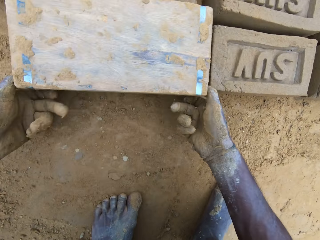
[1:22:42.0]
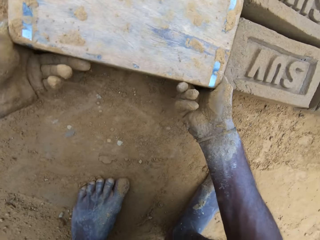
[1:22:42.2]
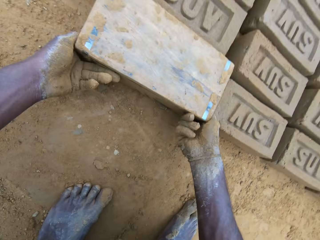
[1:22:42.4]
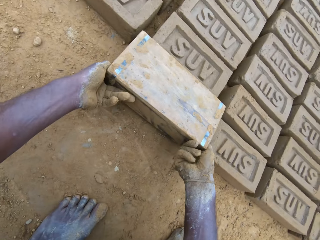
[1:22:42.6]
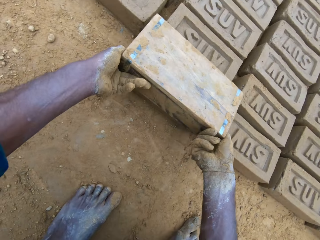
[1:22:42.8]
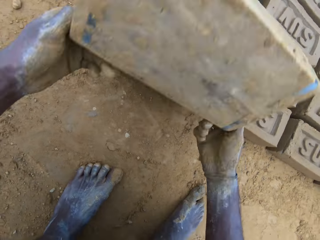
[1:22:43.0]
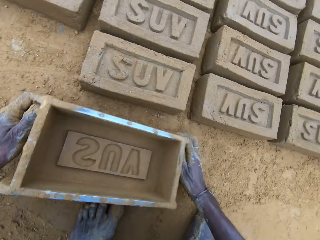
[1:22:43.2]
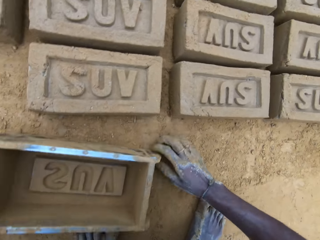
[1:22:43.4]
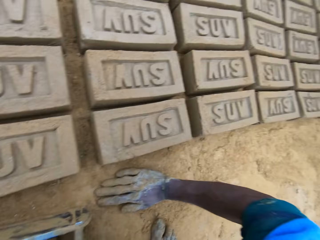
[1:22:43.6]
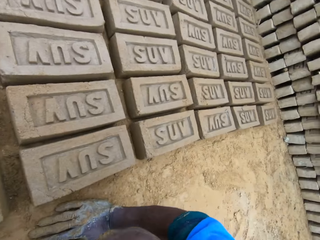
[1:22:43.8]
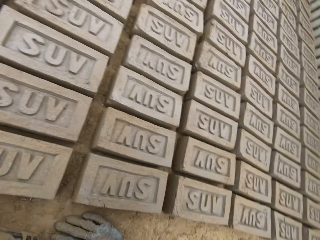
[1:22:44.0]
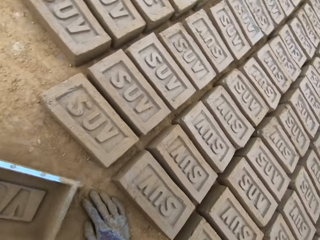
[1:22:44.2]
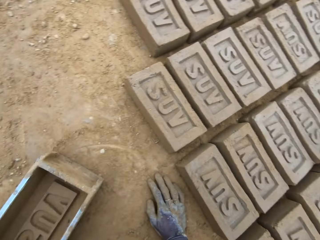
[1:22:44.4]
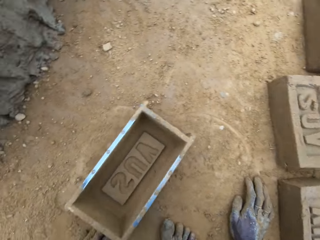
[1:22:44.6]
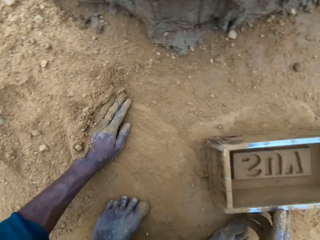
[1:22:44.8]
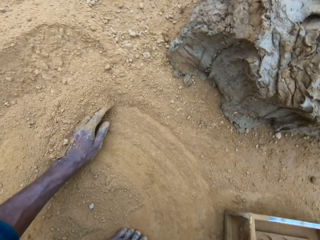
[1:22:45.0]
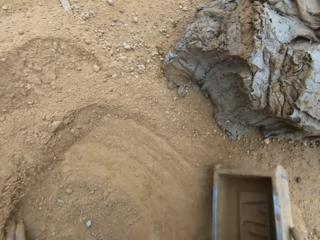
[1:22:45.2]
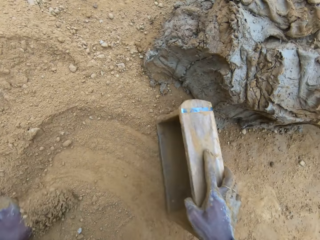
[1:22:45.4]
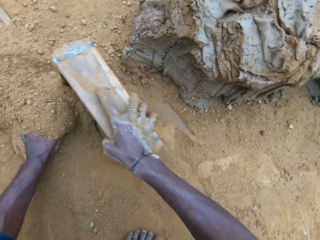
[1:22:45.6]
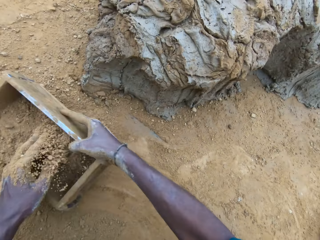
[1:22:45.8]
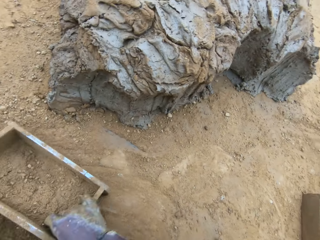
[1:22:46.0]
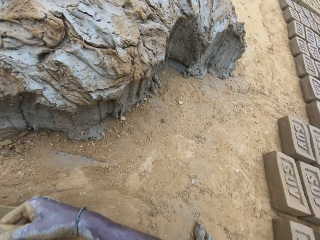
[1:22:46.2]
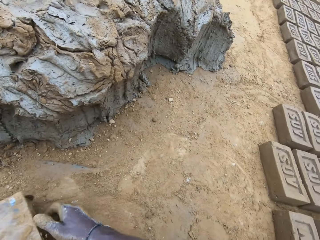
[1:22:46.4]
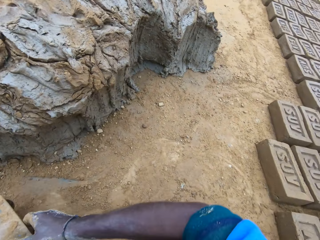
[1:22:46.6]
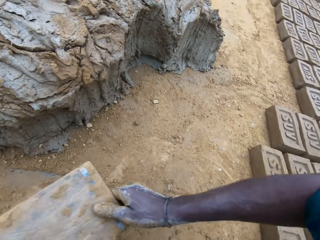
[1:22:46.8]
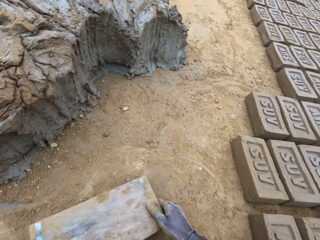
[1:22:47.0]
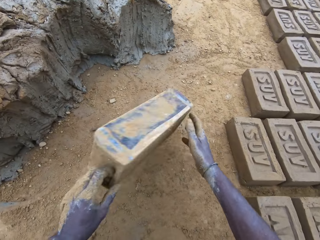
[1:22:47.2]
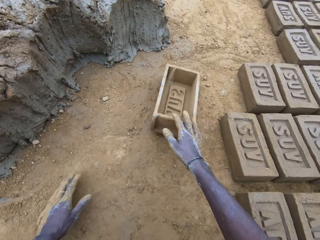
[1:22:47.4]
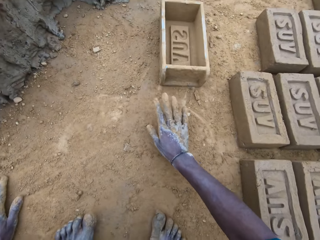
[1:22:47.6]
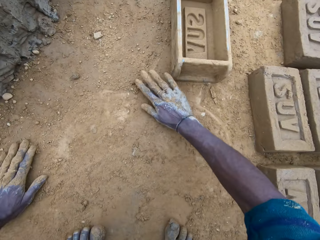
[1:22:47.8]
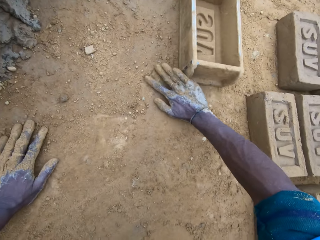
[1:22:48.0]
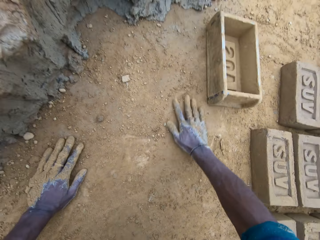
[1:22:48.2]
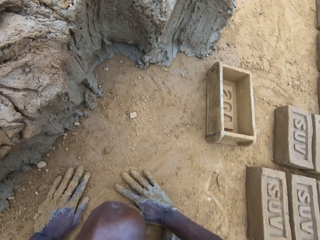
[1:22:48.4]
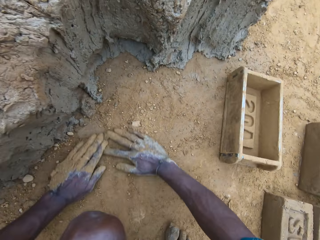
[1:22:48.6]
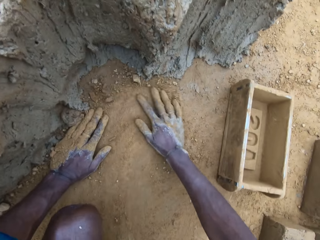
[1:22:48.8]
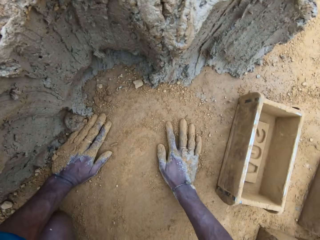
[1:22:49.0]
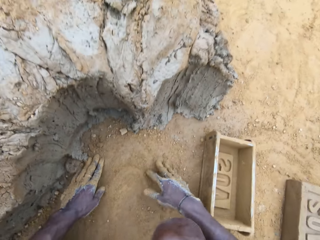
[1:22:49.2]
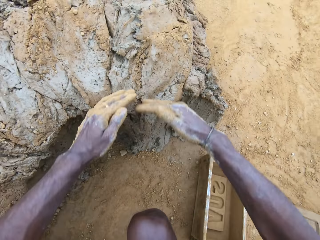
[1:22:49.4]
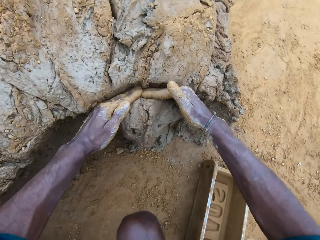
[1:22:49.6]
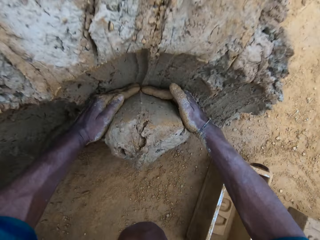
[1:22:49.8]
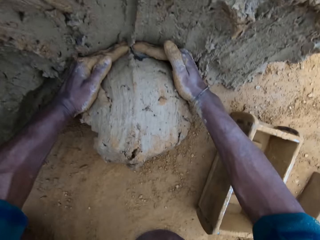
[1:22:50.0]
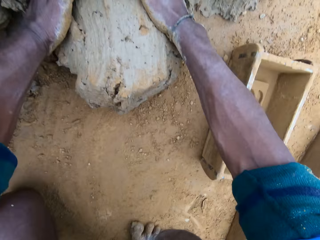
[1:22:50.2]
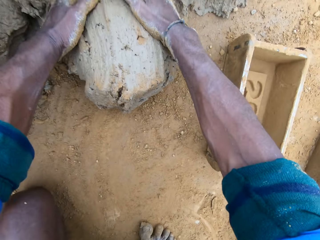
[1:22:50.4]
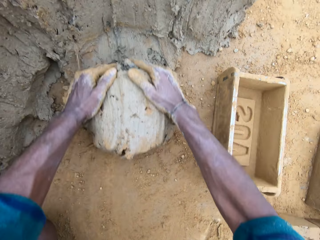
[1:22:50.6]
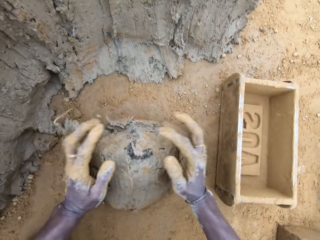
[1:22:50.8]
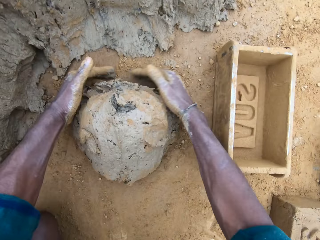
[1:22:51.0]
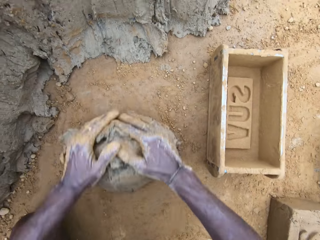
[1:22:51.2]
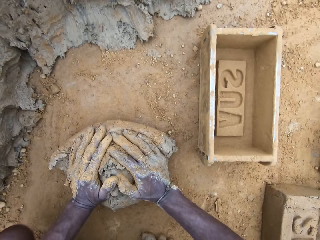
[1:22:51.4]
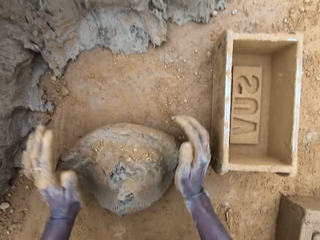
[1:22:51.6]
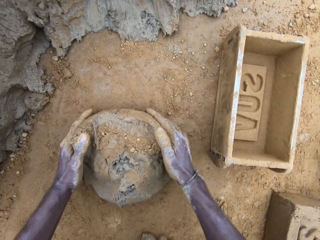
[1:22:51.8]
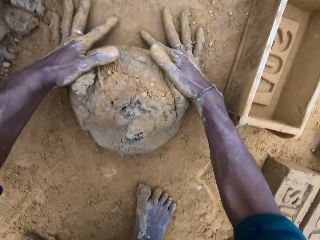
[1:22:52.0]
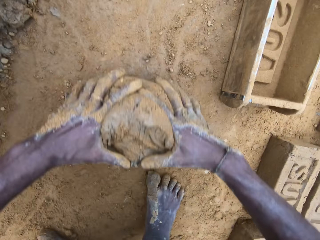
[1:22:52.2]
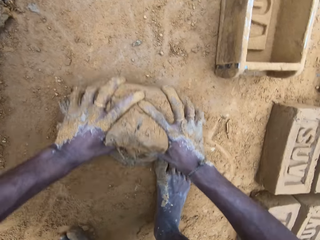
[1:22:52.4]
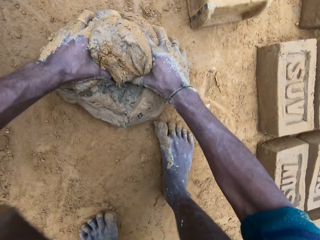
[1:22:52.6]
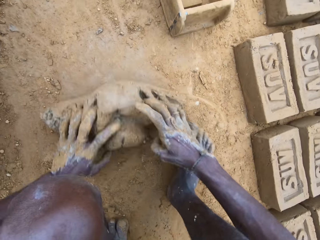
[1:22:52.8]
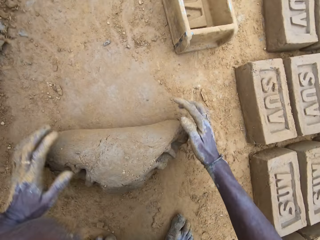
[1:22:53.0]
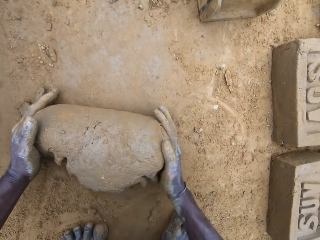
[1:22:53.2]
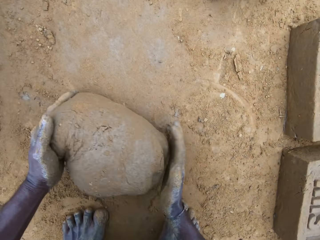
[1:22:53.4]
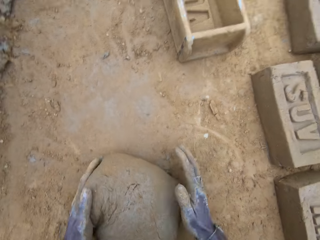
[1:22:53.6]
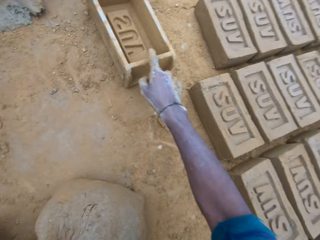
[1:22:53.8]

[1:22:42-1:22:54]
The camera wearer turns over the wet clay in the brick mold on the ground. He puts down the brick. He removes the brick mold. He rubs his hand on the ground. He pours sand into the brick mold. He pours the sand in the brick mold on the ground. He hits the brick mold on the ground. He puts the brick mold aside. He rubs his hands on the ground. He cuts wet clay from the heap of wet clay with his hand. He rolls the wet clay on the ground and moulds the mud.

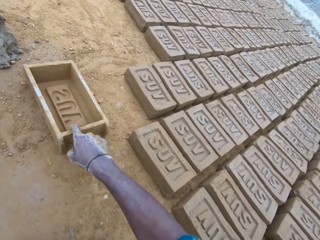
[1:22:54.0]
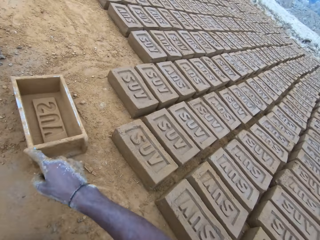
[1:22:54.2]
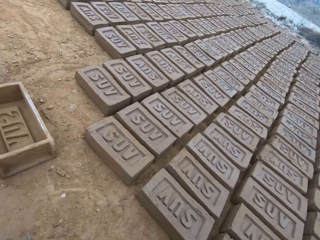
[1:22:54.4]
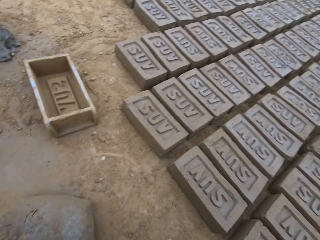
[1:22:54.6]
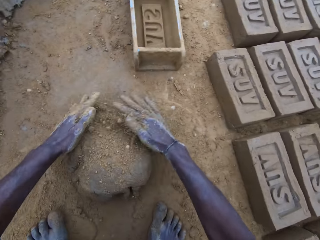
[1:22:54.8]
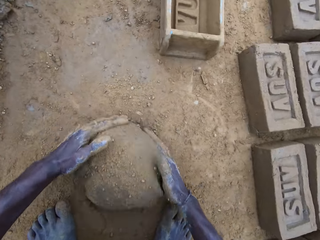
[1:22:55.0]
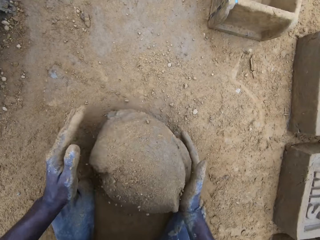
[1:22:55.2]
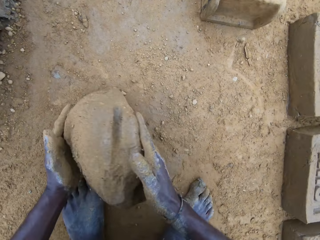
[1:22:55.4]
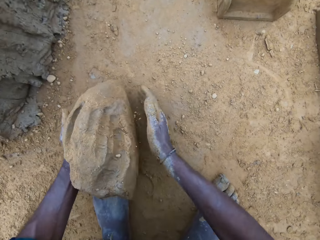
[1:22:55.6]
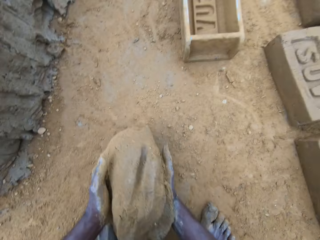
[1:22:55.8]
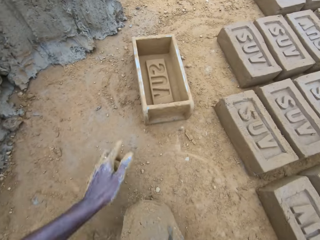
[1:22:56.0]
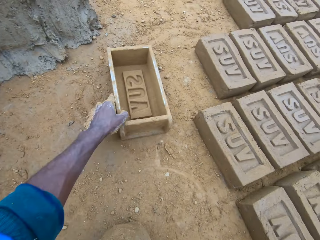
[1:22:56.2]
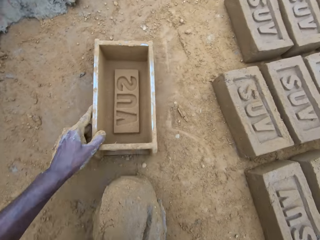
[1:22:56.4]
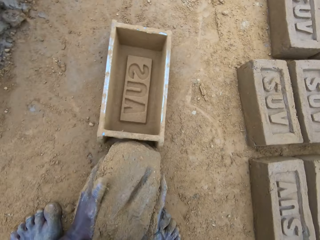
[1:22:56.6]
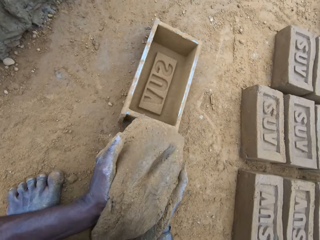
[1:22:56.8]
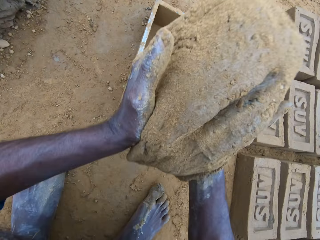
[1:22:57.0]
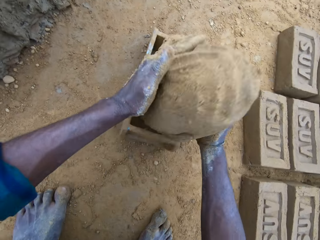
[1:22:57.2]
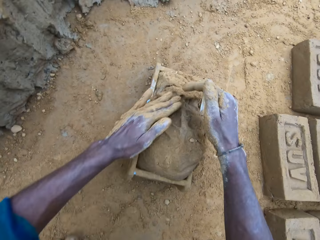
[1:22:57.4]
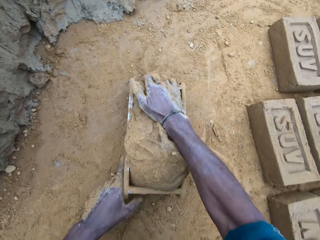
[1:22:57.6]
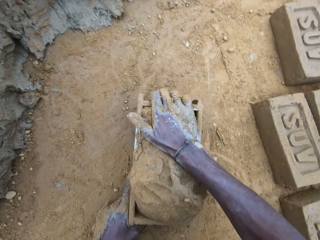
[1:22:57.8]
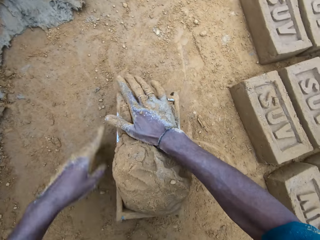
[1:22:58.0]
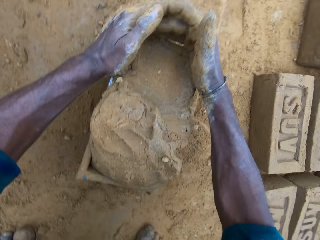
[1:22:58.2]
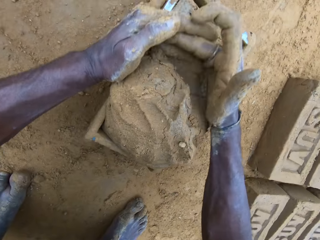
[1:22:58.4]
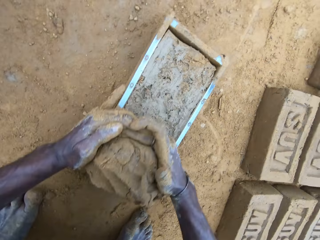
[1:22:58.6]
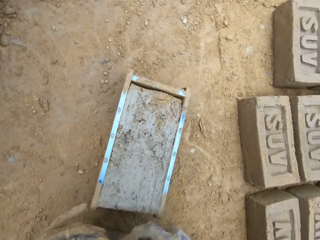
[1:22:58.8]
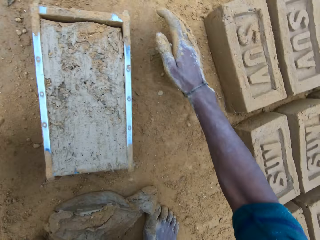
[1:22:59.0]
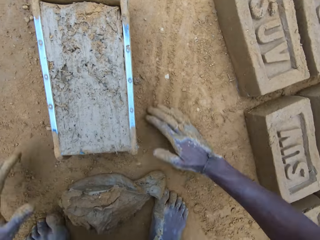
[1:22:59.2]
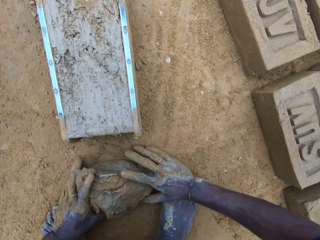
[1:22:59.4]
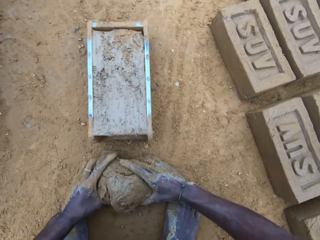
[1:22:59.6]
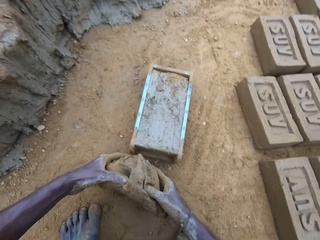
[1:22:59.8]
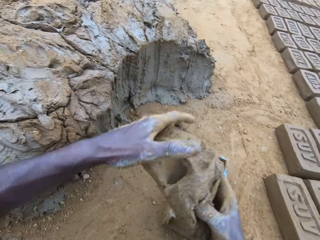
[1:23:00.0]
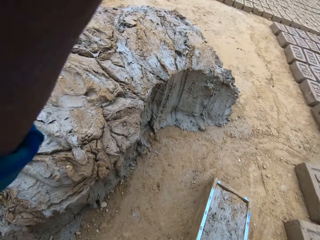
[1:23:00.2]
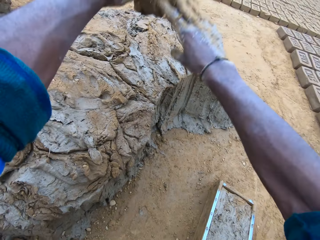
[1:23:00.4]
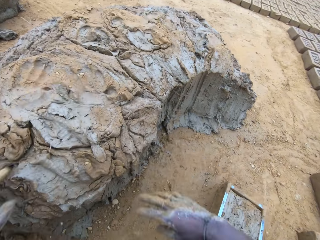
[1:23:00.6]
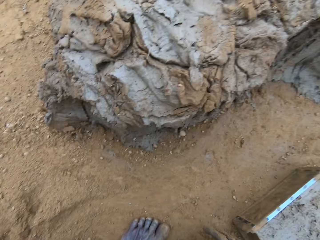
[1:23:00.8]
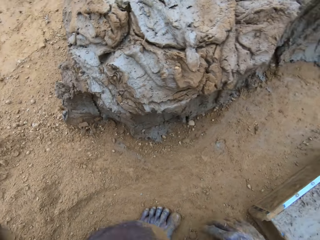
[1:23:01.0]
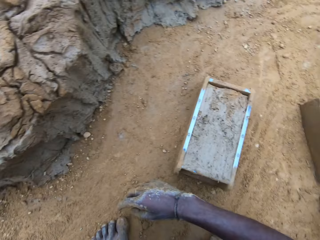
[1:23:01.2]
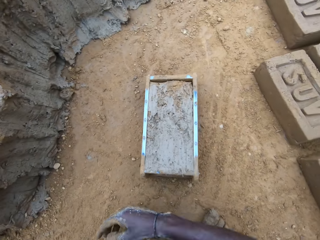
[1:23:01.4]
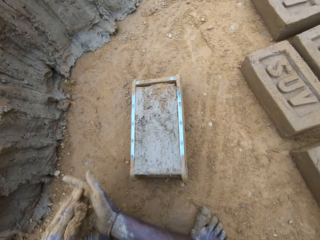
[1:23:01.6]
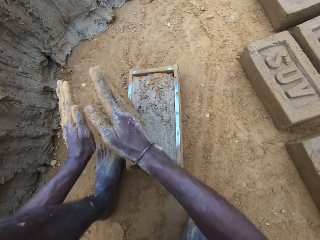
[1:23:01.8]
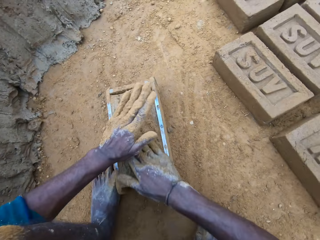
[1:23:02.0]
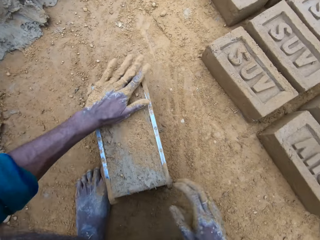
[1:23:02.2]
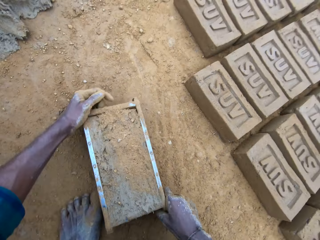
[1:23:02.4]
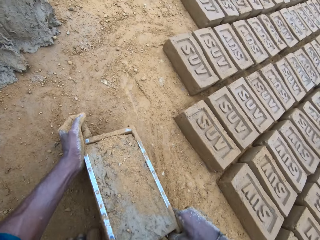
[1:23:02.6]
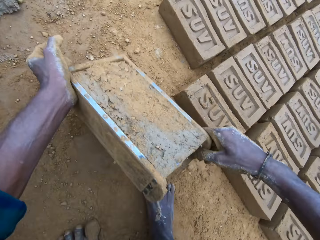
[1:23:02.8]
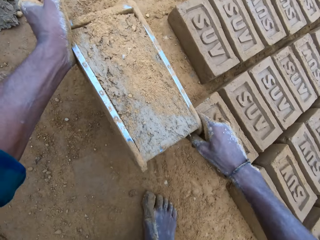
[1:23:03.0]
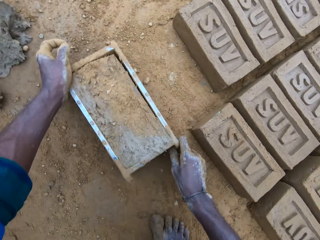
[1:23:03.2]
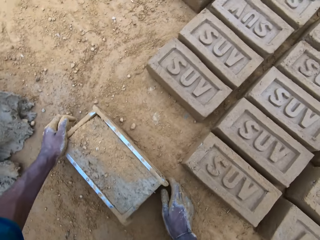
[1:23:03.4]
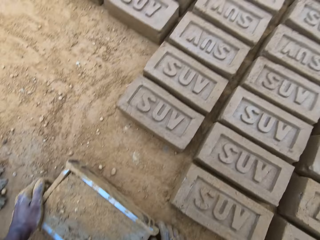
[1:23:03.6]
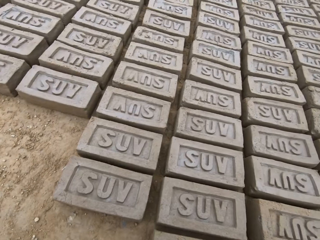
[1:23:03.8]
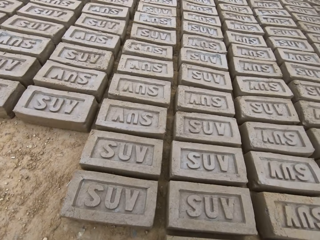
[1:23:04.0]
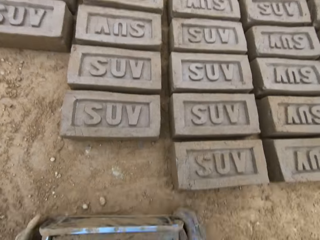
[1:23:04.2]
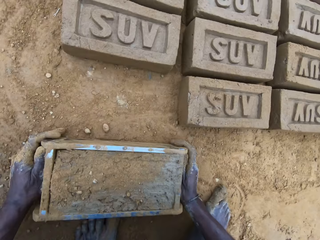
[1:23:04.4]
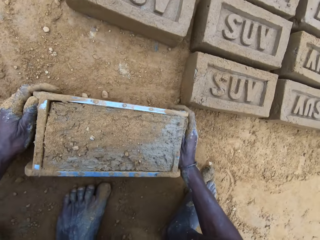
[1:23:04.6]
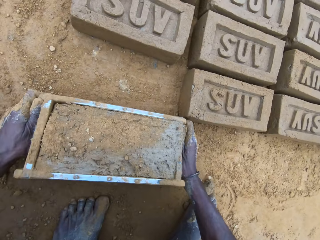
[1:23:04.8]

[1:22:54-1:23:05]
The camera wearer touches the brick mold. They pick up the wet clay on the ground. They move the brick mold closer. They put the wet clay in the brick mold. They adjust the brick mold. They remove the excess wet clay in the brick mold. They pick the excess wet clay on the ground. They throw the excess wet clay on the heap of wet clay. They pour sand on the wet clay in the brick mold. They move the brick mold. They turn over the wet clay in the brick mold on the ground.
